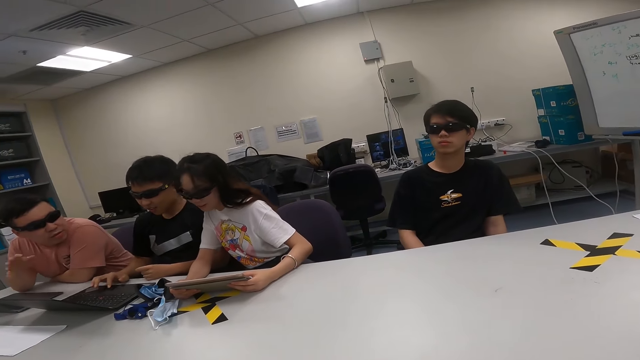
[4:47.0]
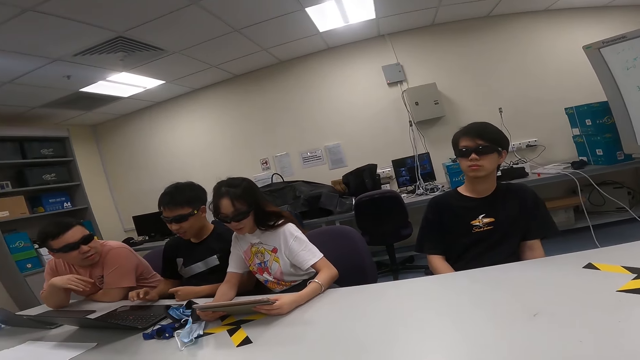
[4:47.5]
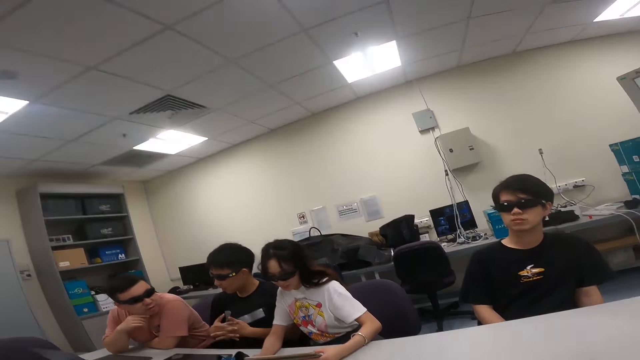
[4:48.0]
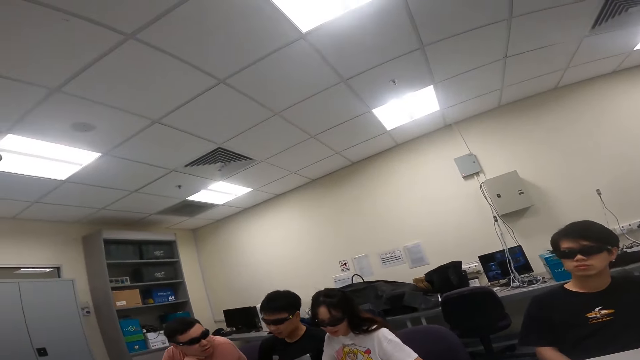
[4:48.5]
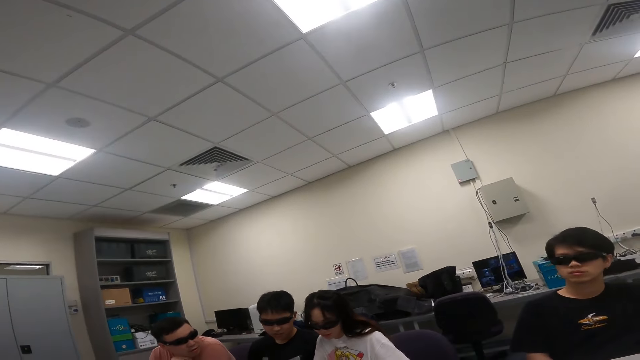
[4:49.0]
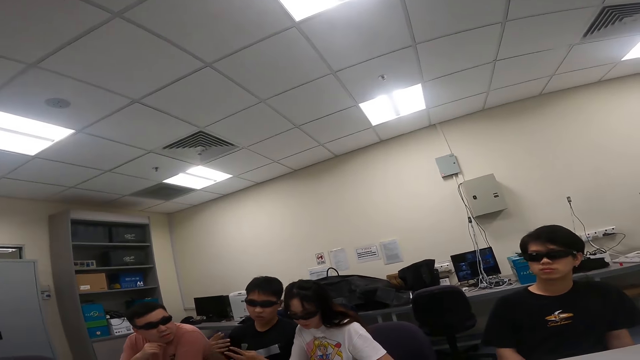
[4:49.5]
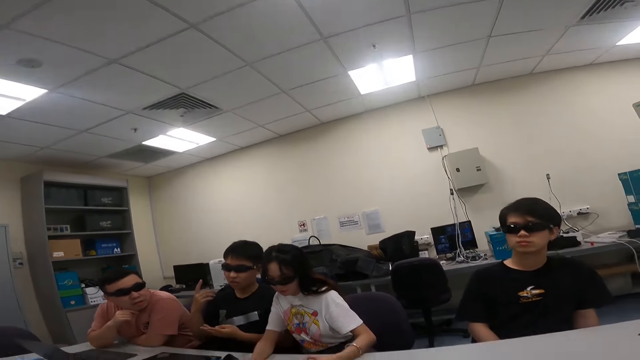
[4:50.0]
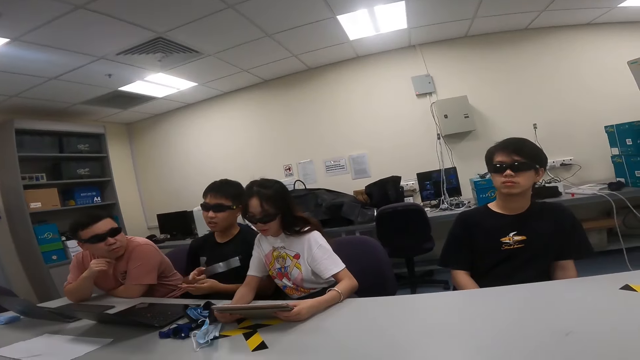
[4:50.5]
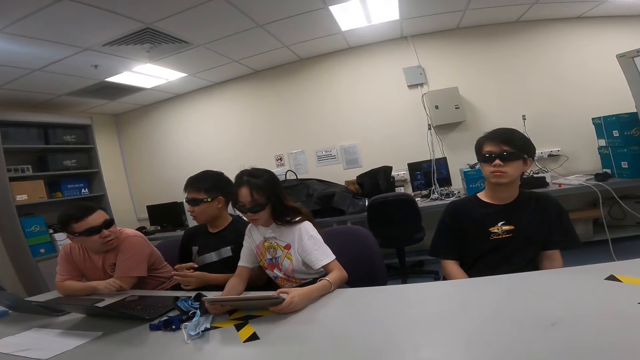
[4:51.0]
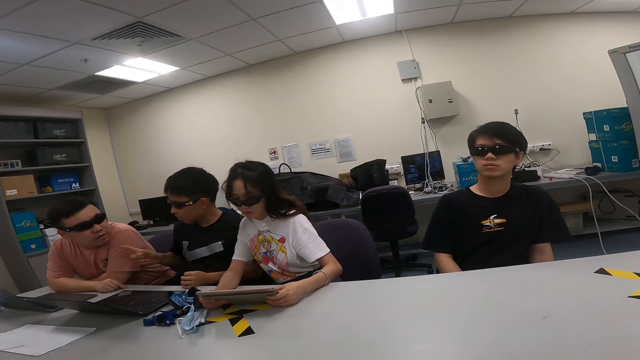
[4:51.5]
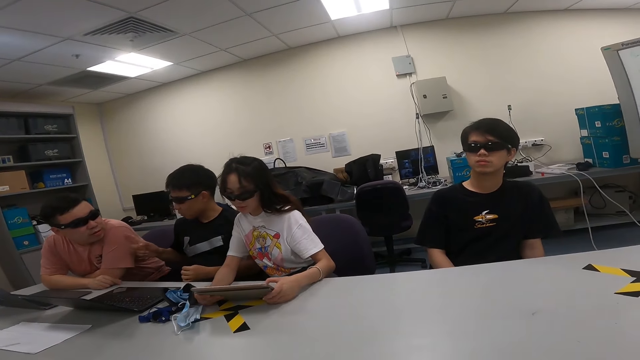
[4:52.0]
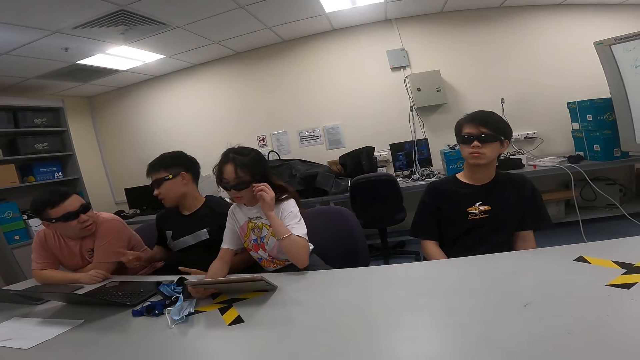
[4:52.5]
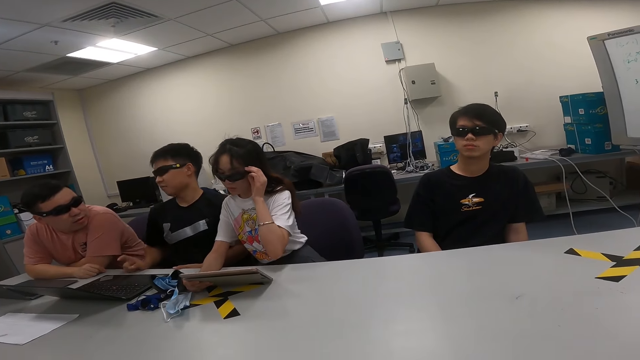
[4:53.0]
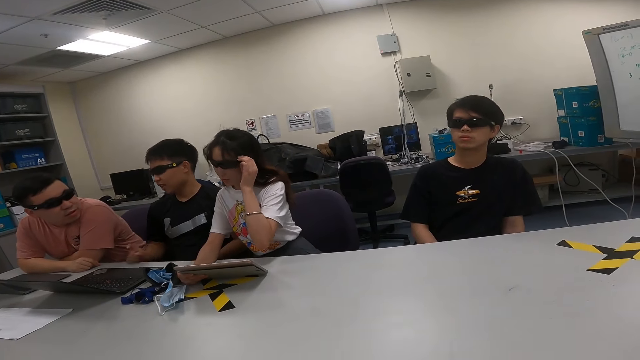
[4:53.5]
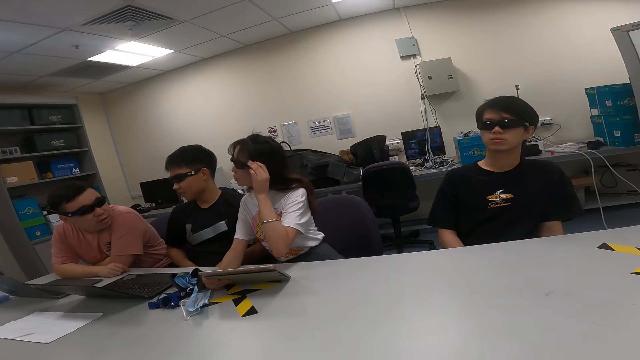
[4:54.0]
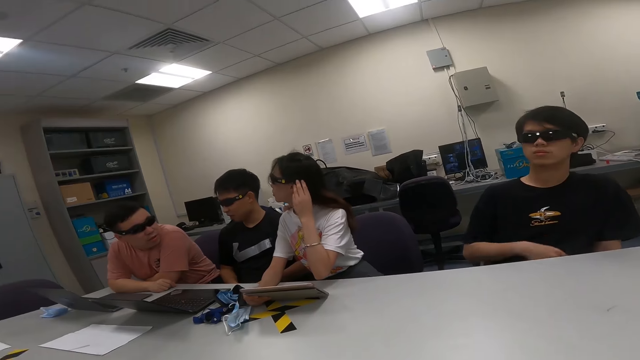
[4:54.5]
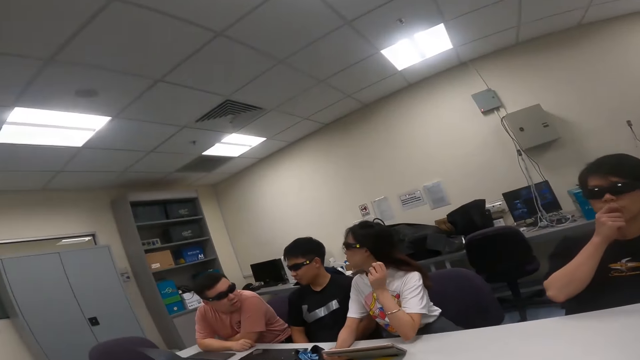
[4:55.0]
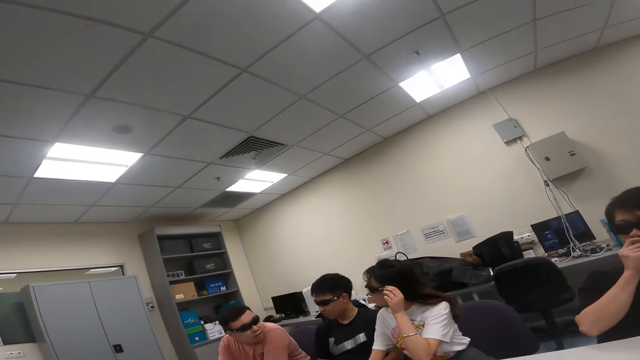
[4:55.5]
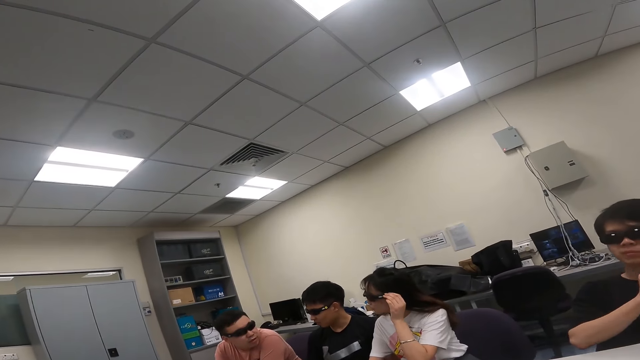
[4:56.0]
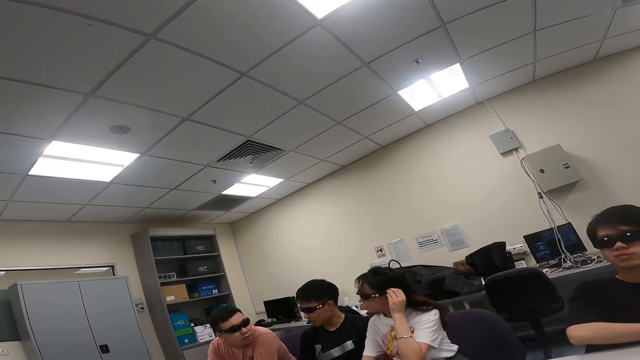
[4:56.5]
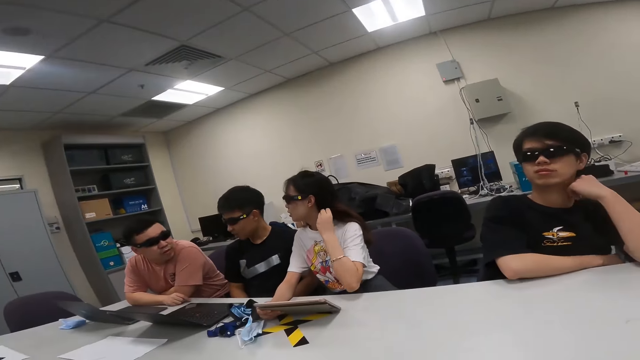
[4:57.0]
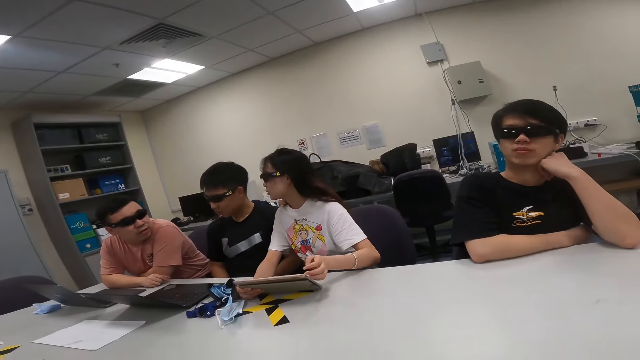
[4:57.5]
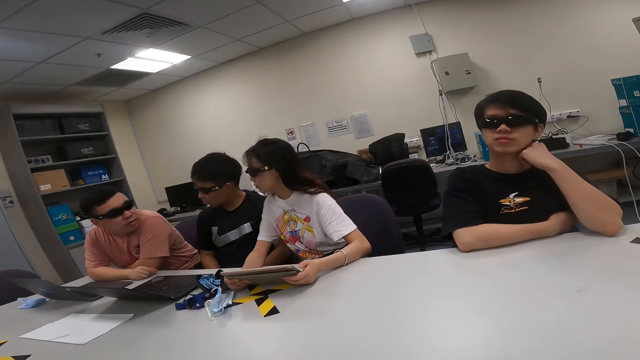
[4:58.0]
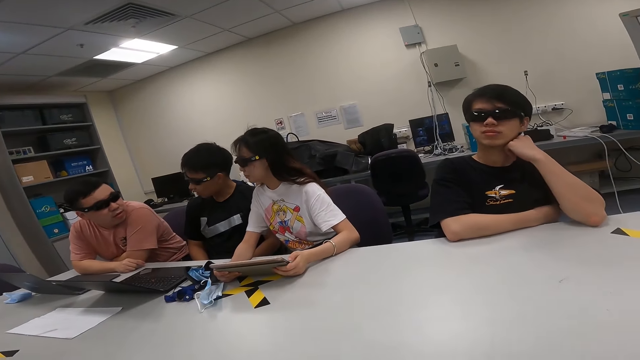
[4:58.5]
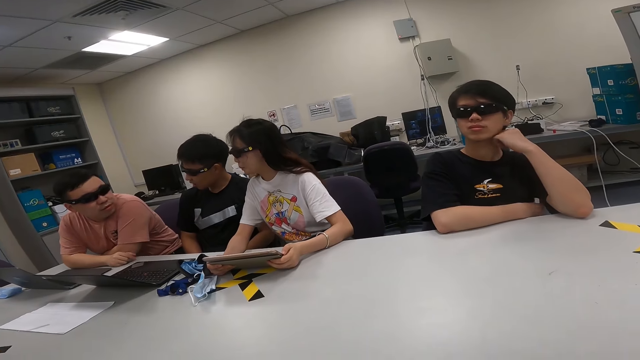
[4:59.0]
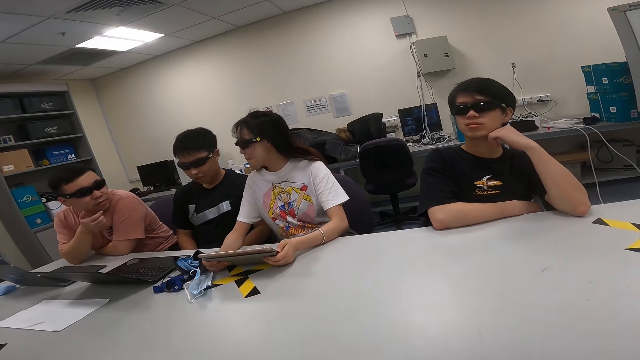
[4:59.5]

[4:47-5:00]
A person touches the laptop. Another person moves the hand while talking. A man dialogs with another man. The first person touches his hand. The first person touches the person's shirt. A third person moves on the goggles. The third person touches the hair. A fourth person touches the nose. The third person nods her head and touches the tablet.

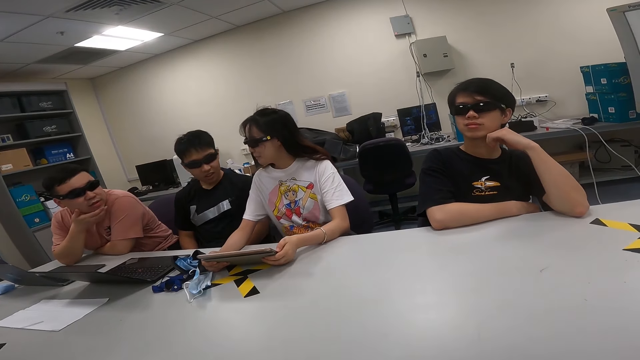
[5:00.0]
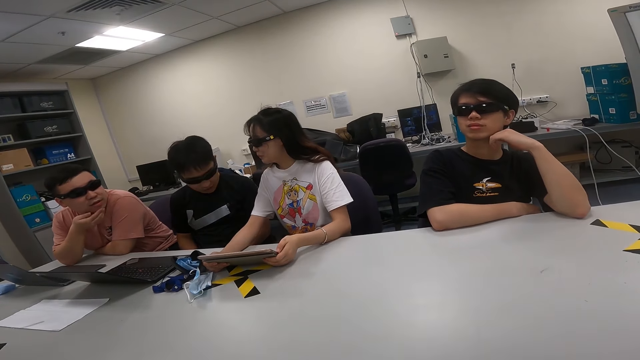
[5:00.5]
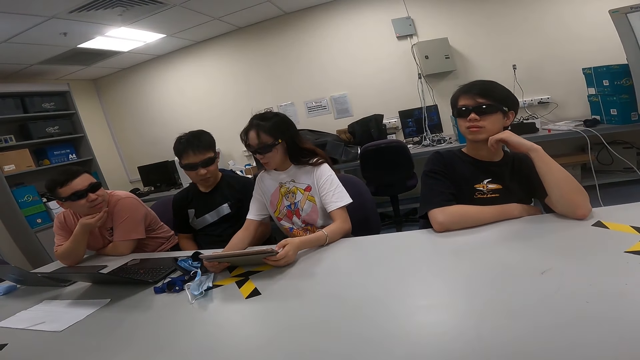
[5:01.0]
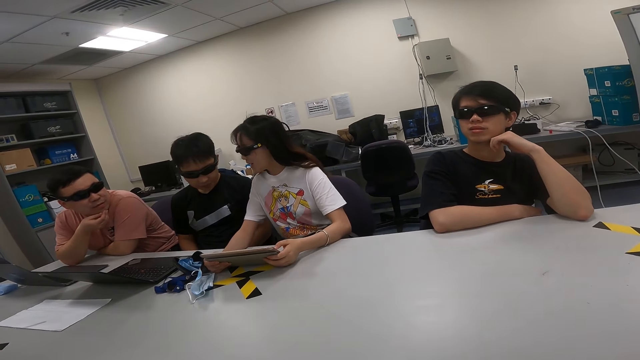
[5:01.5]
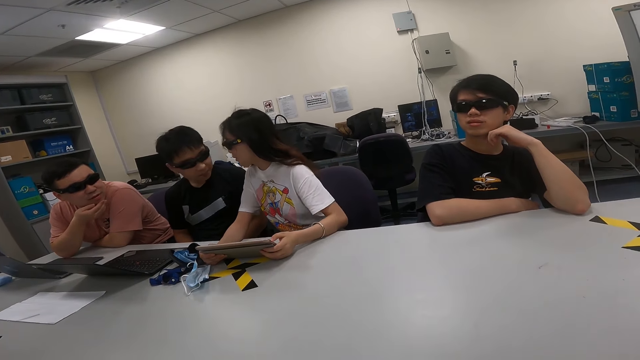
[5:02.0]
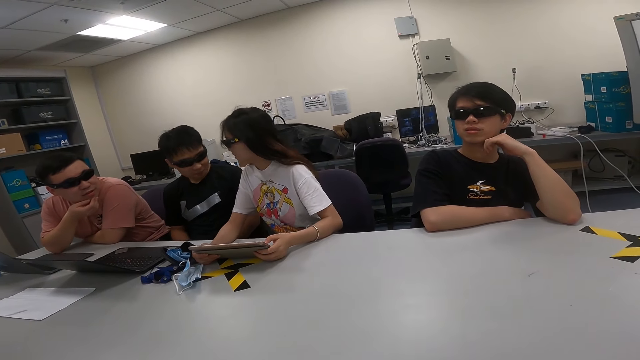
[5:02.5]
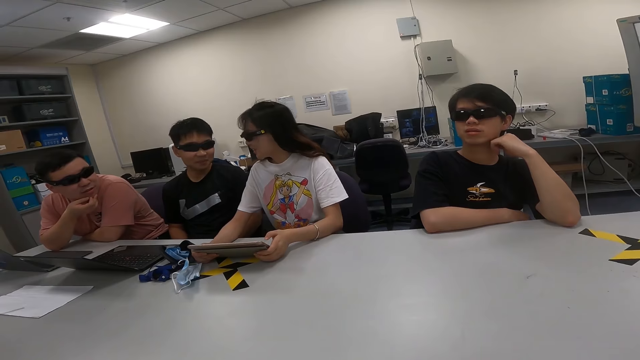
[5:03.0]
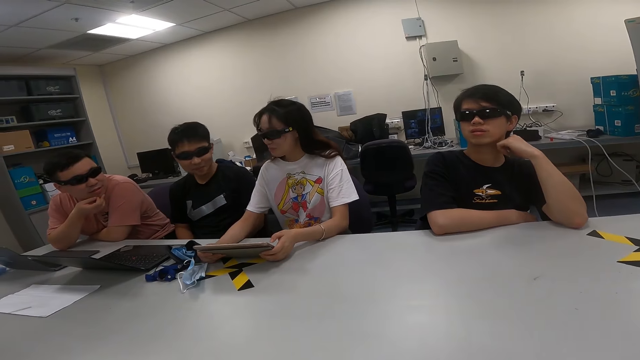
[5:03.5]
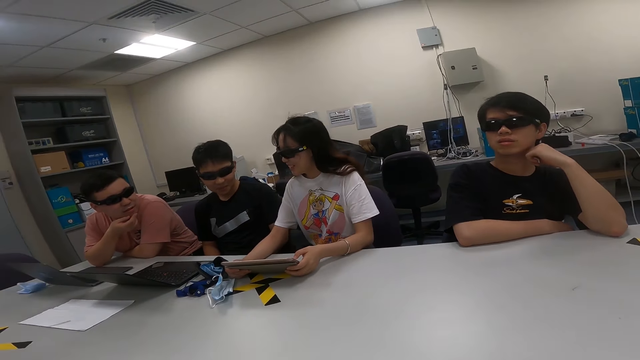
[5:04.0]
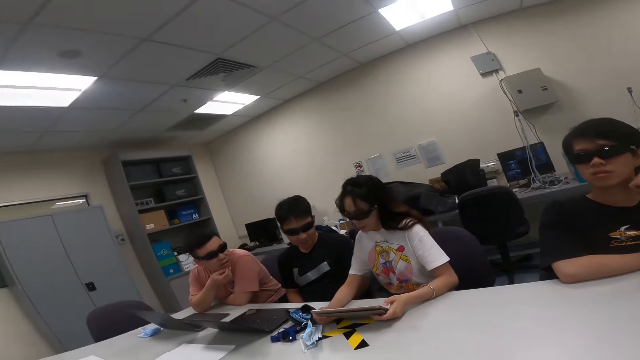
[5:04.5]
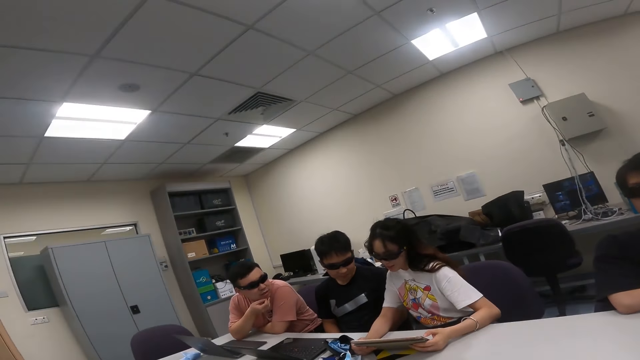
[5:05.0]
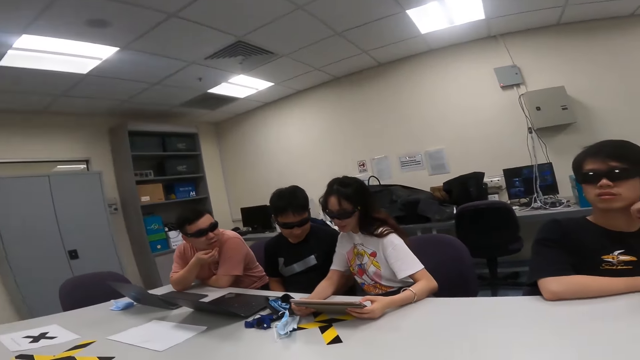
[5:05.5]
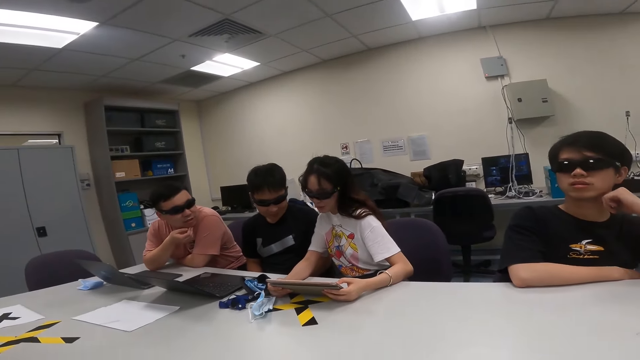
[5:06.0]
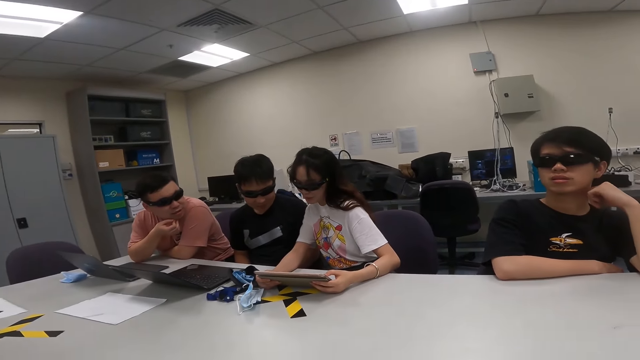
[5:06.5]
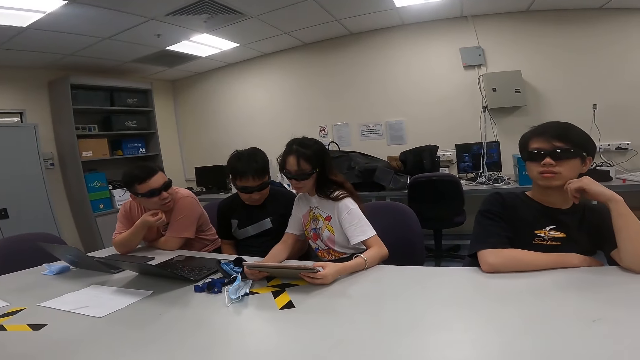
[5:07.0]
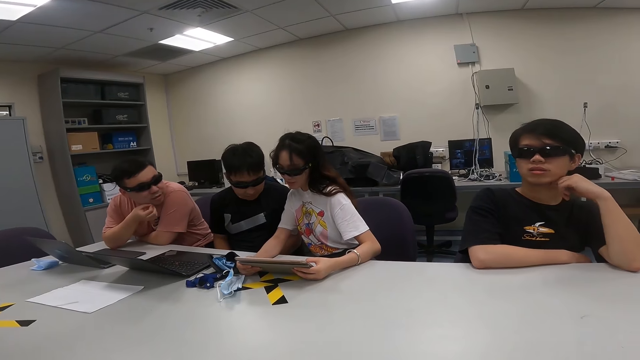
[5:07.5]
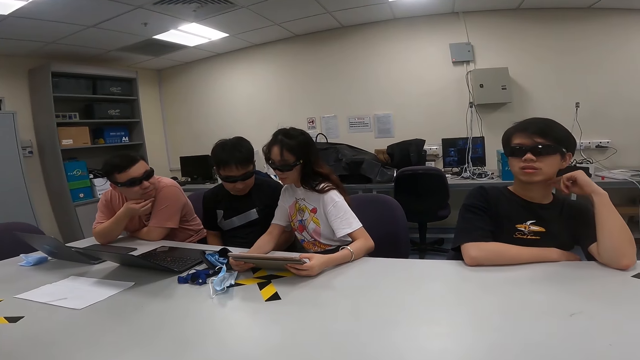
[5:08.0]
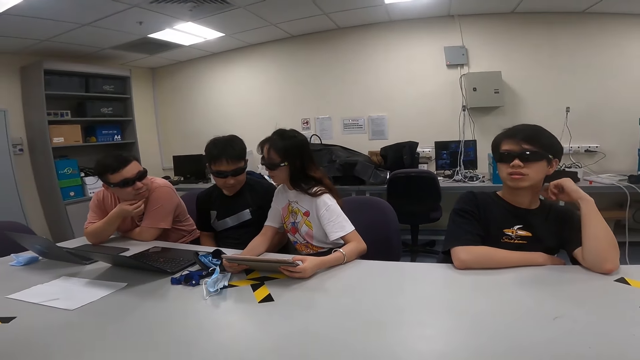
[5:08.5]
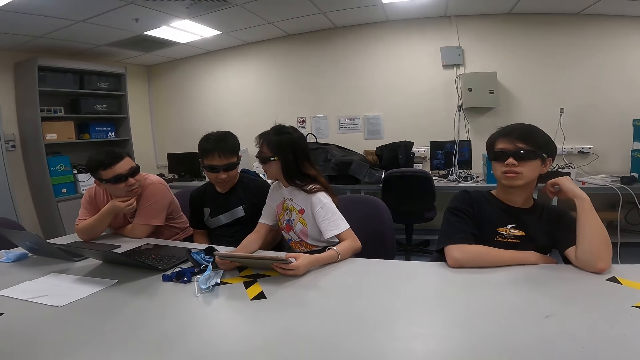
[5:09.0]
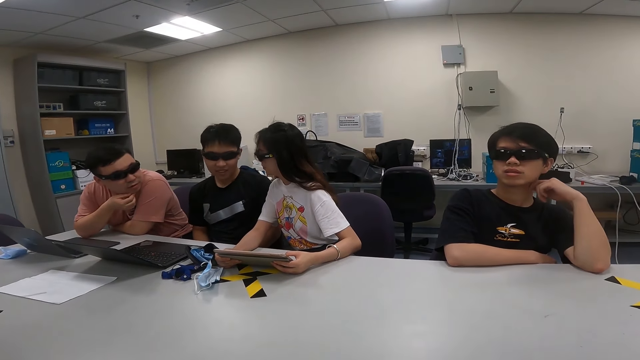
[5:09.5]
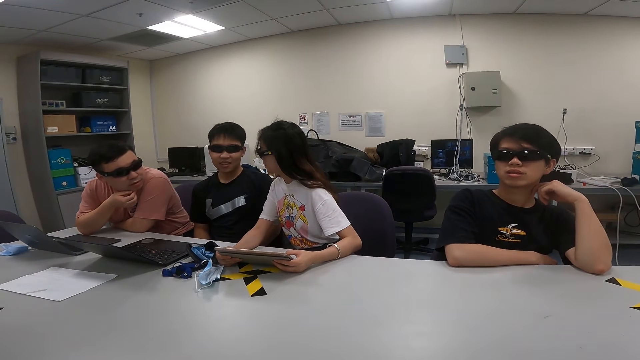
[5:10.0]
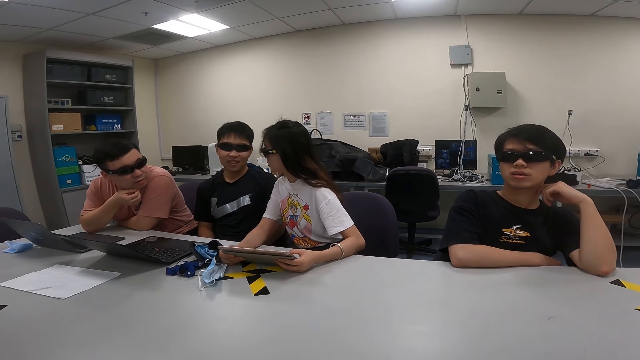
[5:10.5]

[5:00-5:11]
A person touches the chin. Another person moves the head while talking. A woman dialogs with a man. A third person moves close to the laptop. A fourth person touches the chin.
